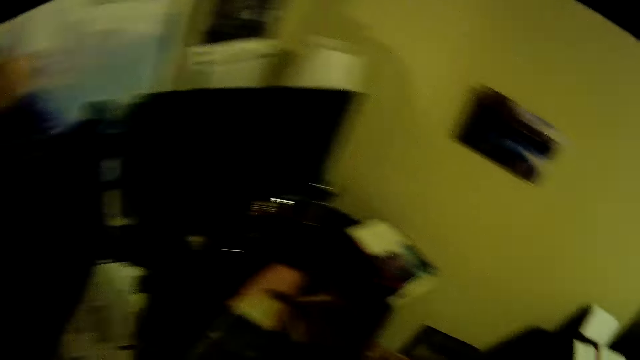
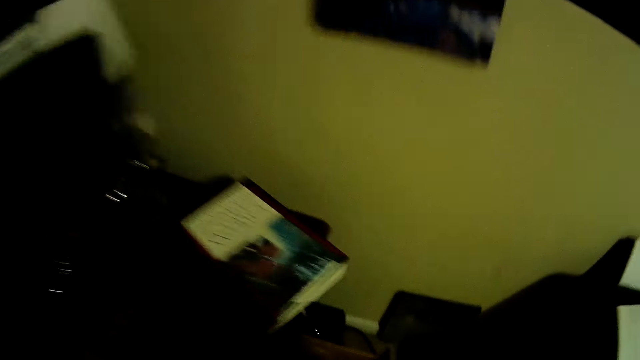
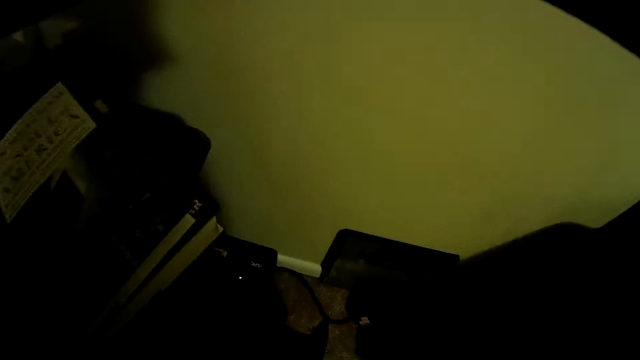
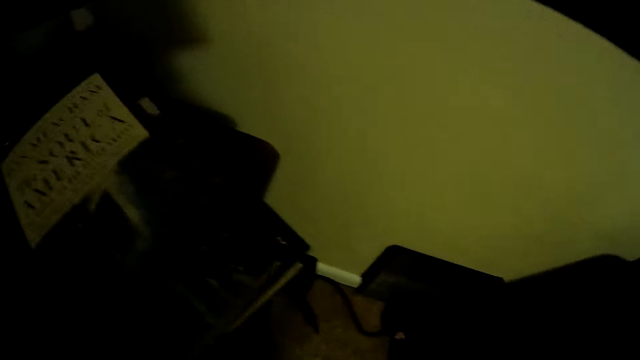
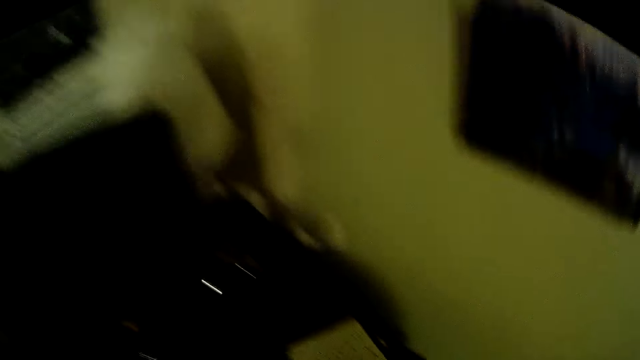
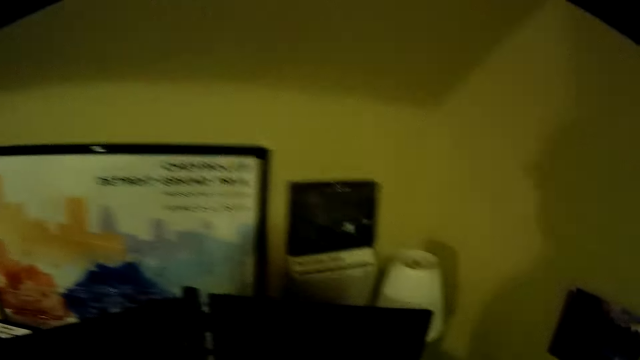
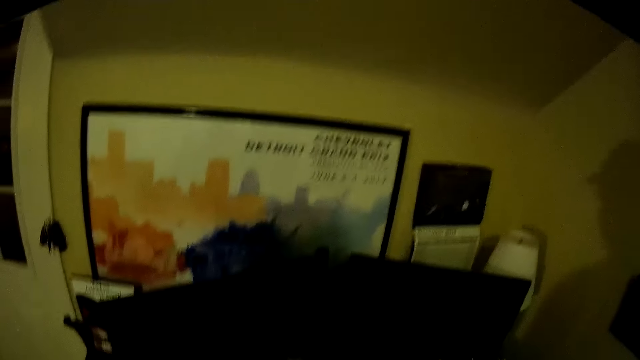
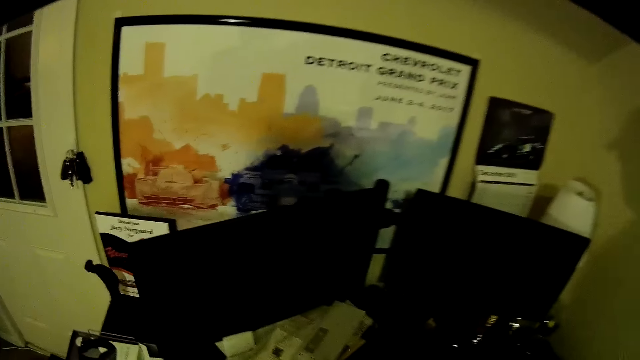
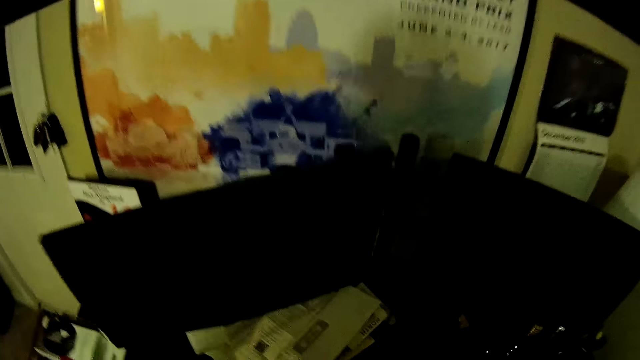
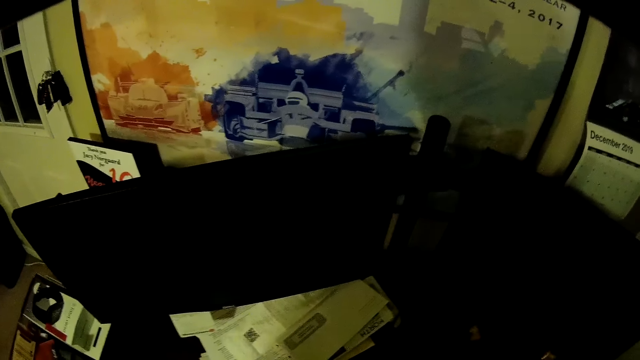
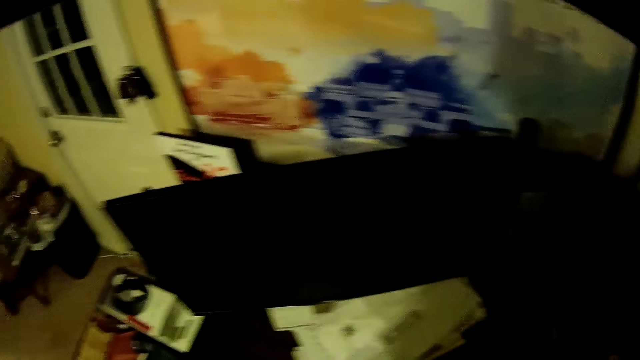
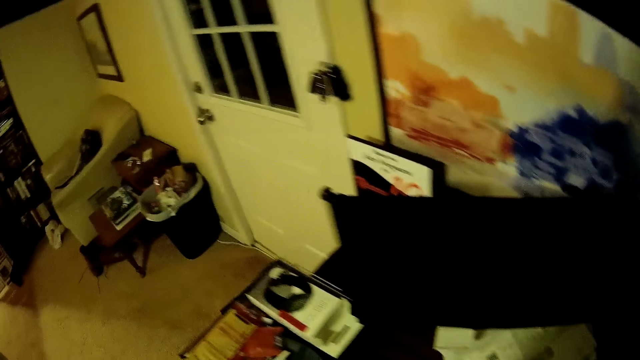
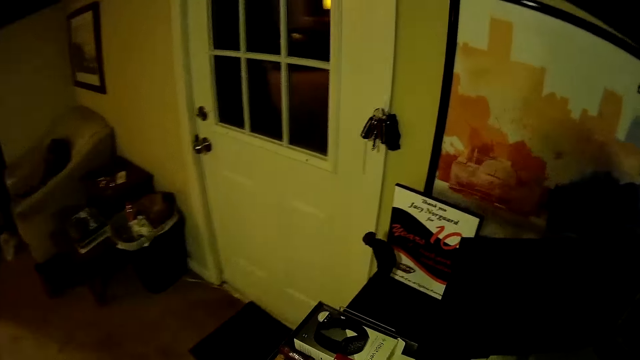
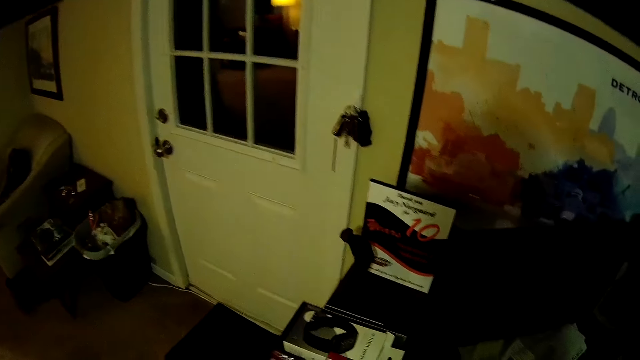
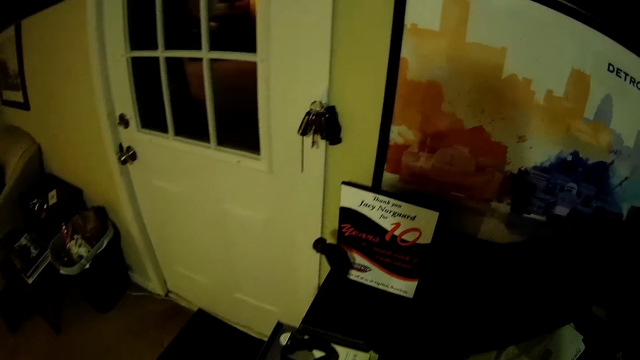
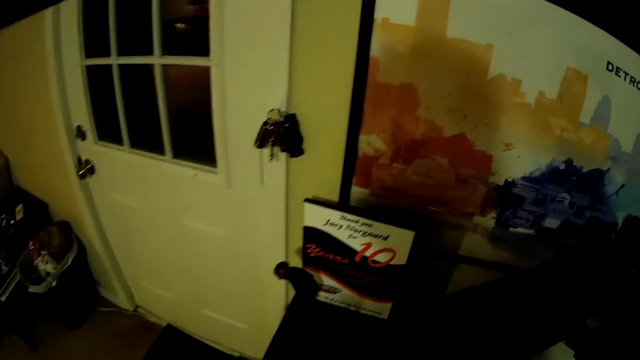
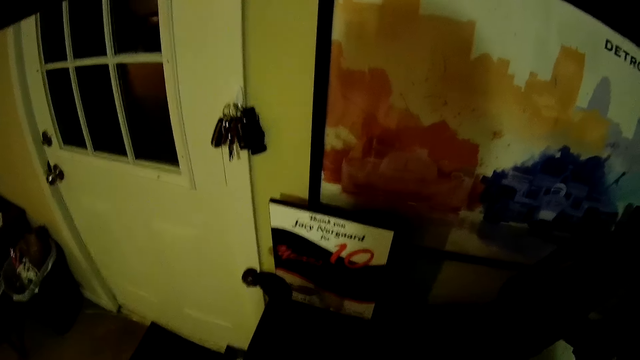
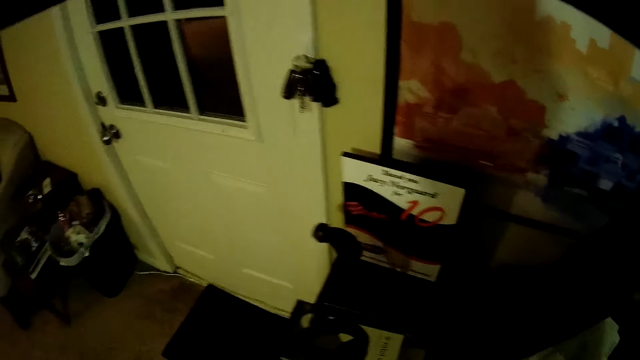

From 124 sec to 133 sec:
The camera wearer closes a drawer. They look around the table.

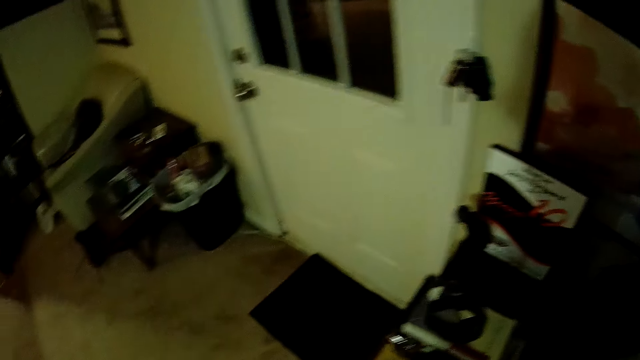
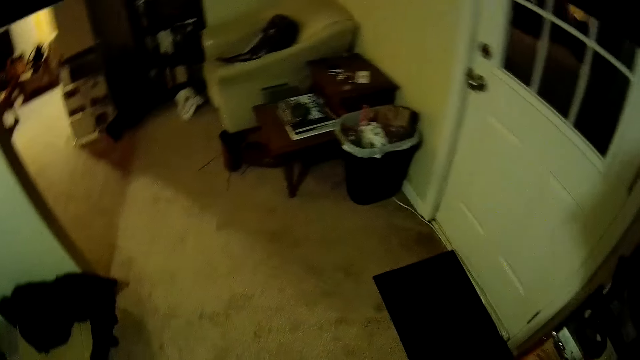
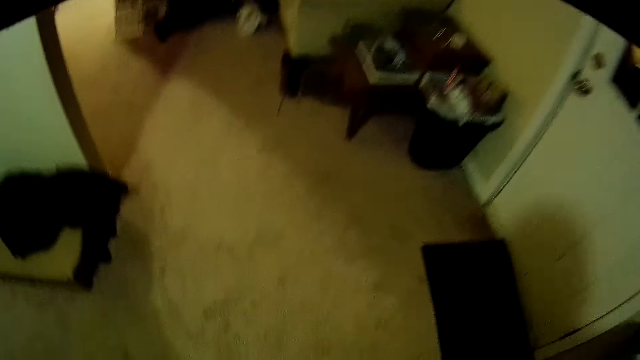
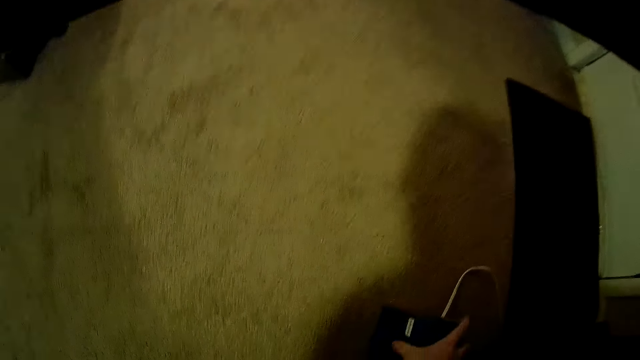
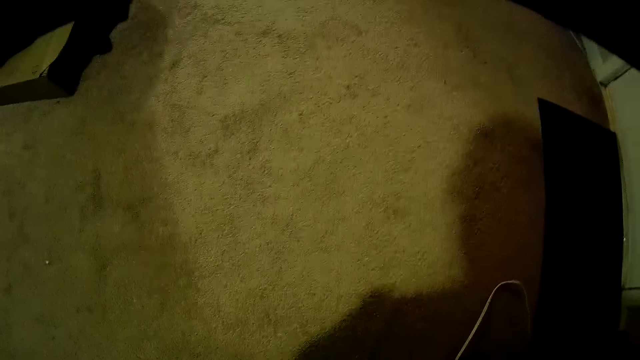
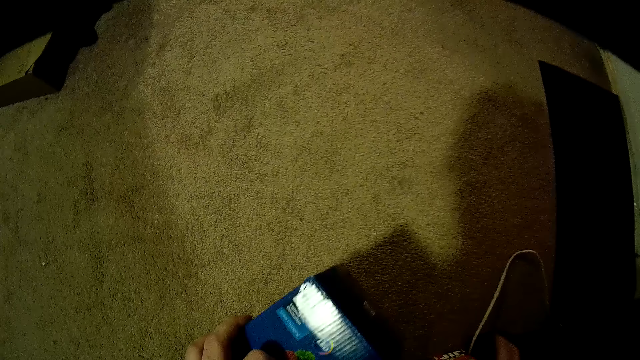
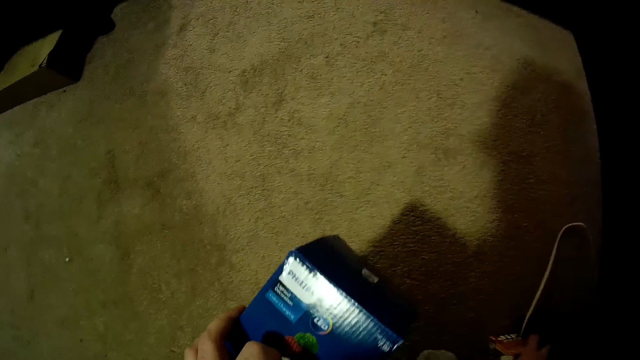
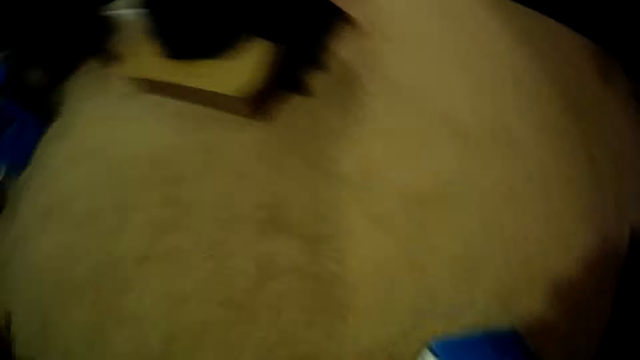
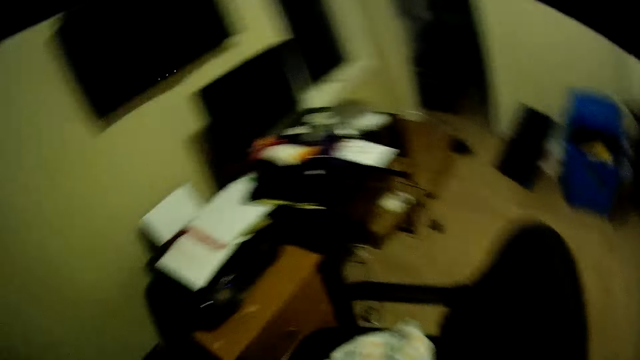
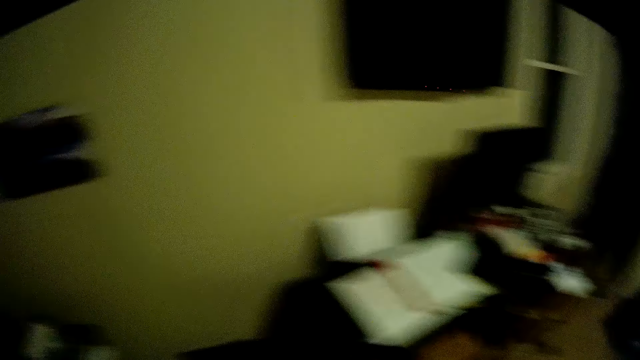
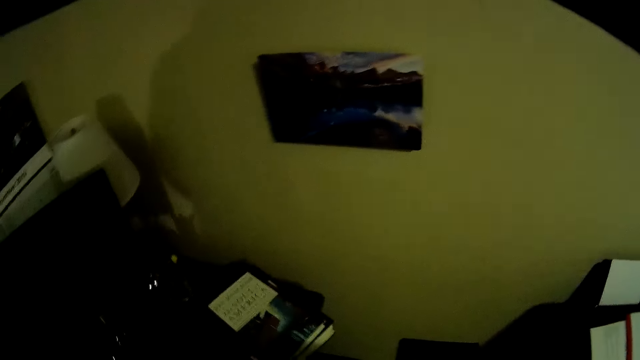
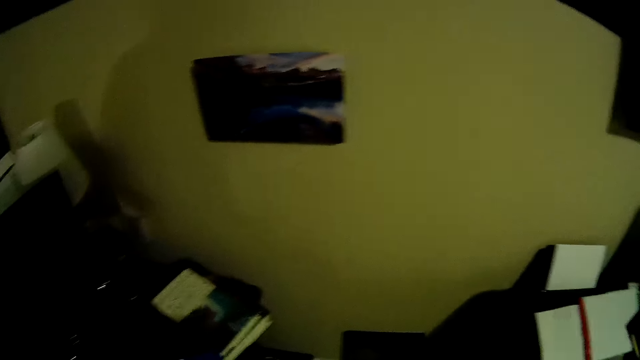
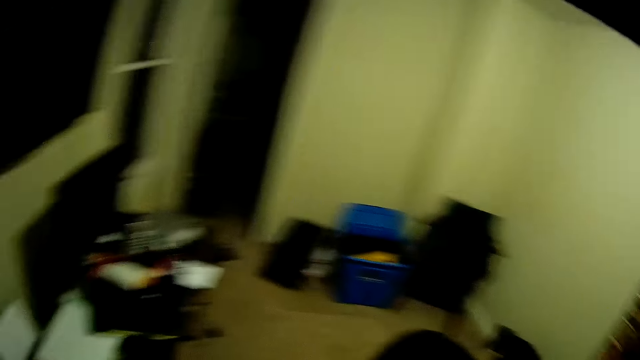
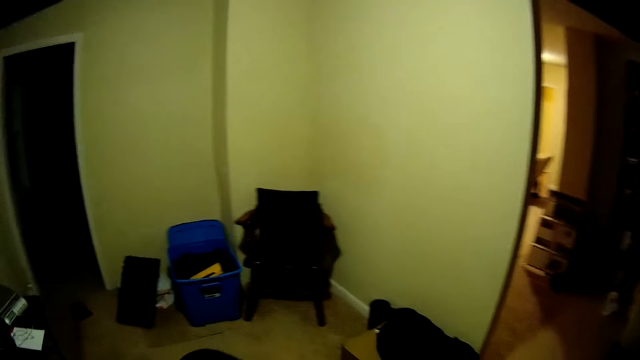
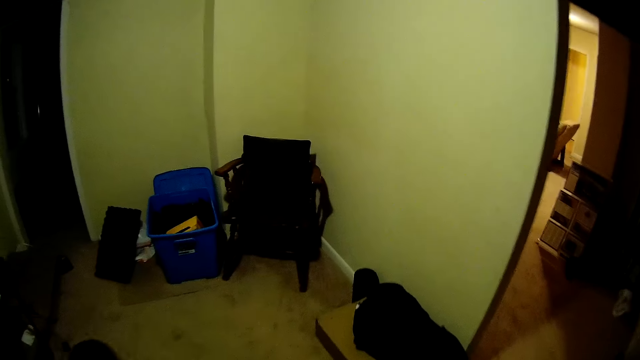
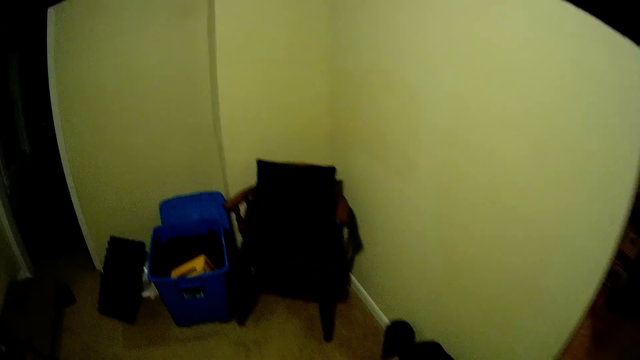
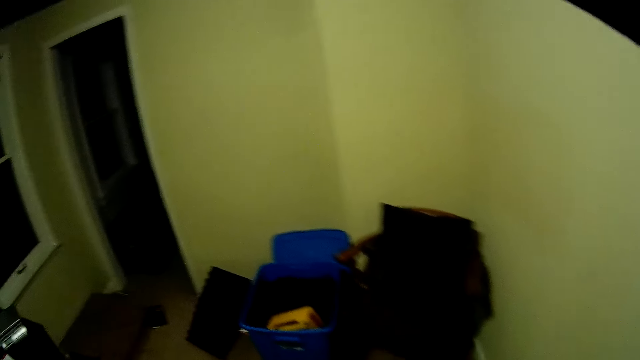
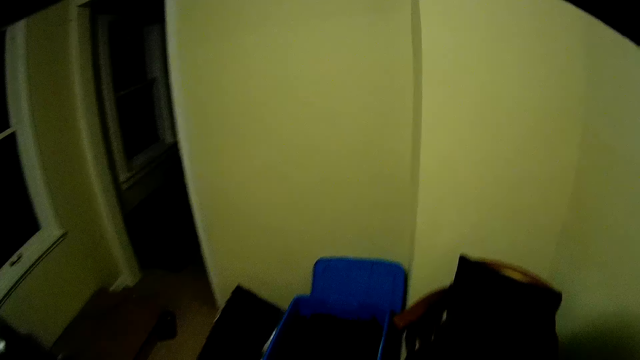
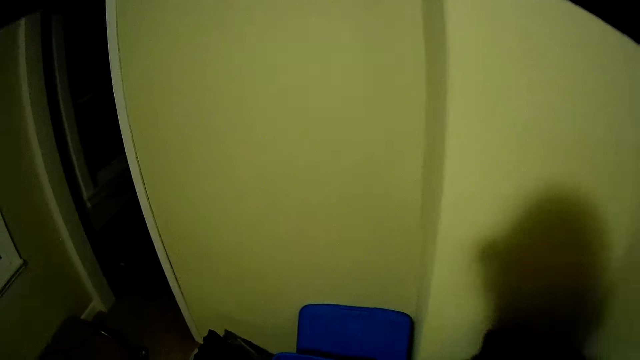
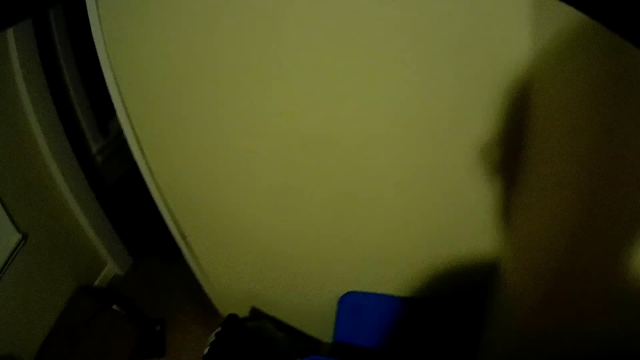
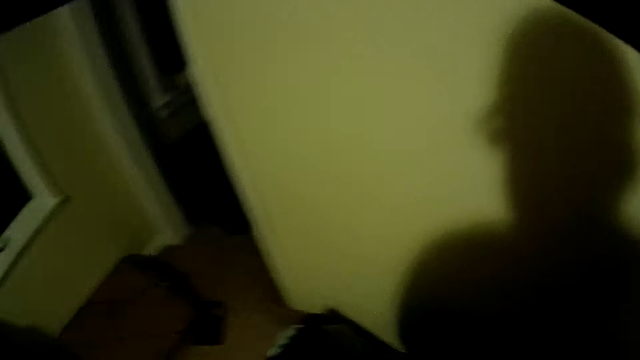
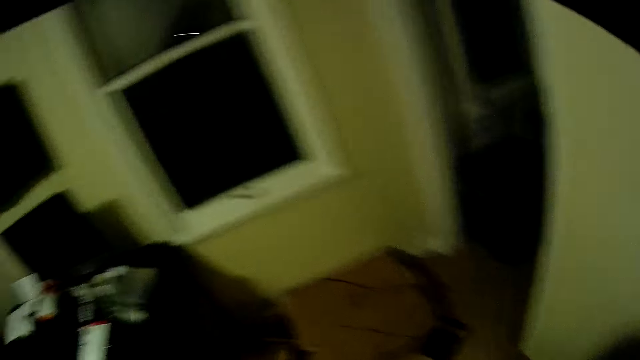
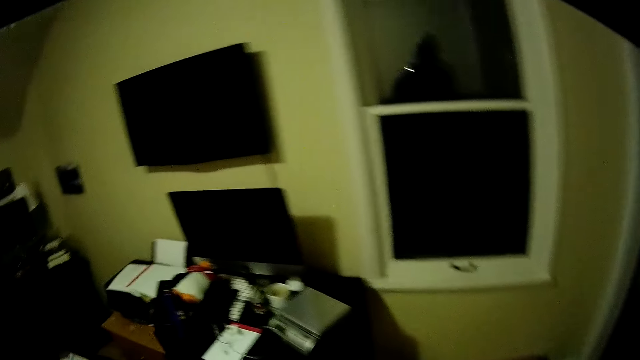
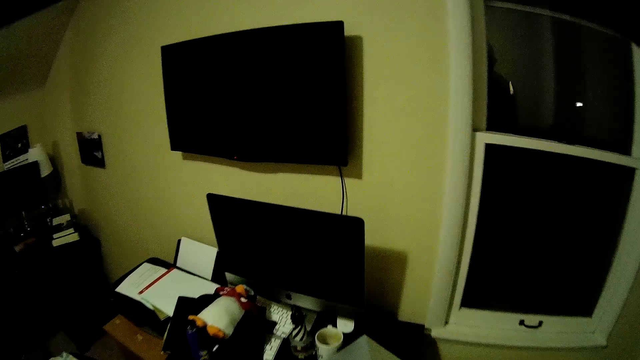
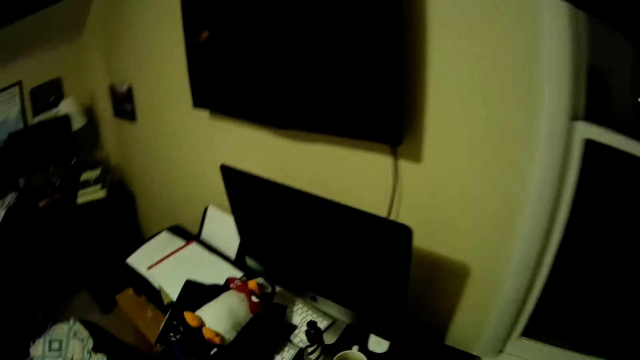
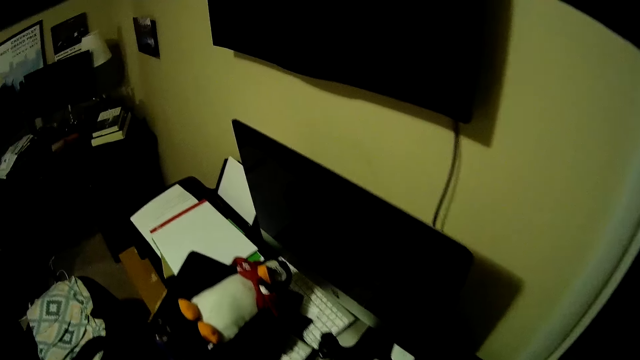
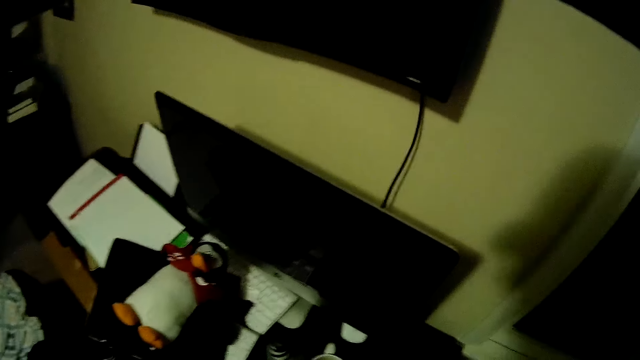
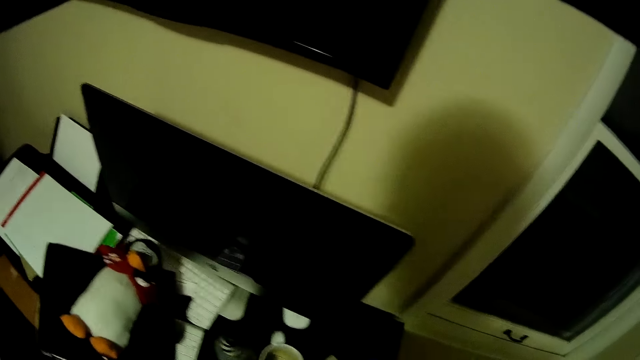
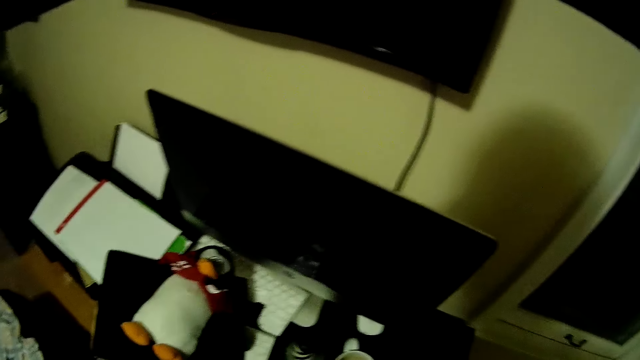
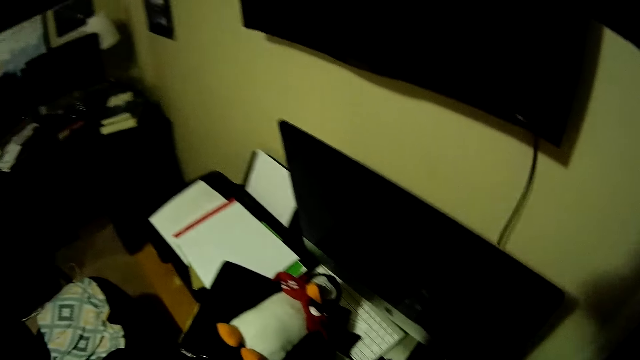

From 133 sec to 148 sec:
The camera wearer picks up a box from the floor. They turn around. They look around the room. They walk forward. They turn left. They walk left. They arrange the desktop stand.
